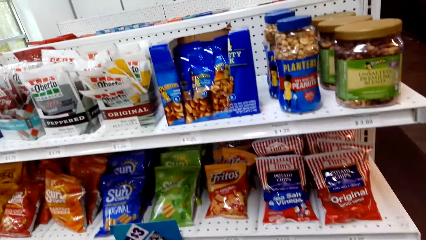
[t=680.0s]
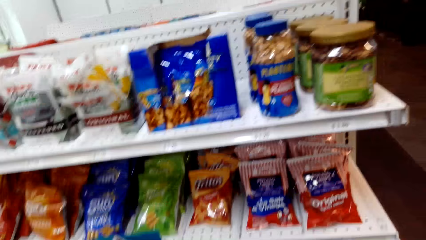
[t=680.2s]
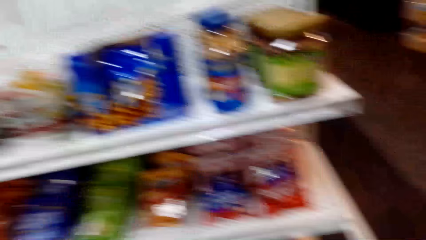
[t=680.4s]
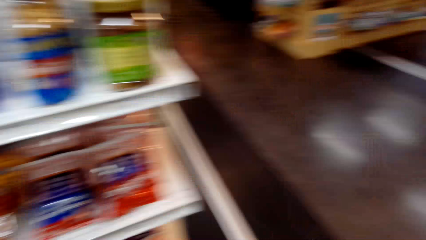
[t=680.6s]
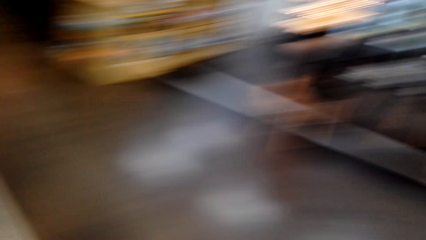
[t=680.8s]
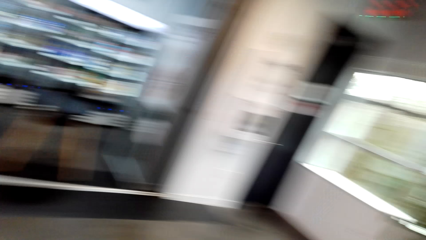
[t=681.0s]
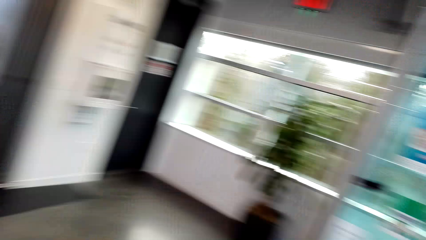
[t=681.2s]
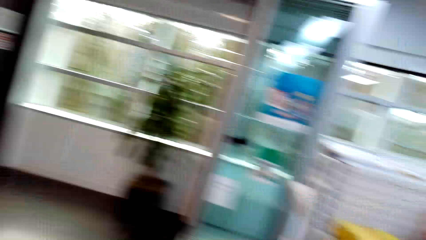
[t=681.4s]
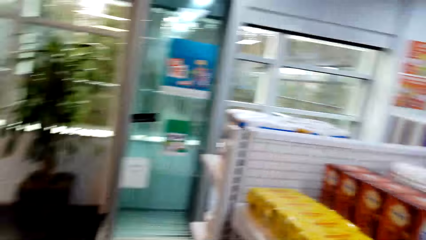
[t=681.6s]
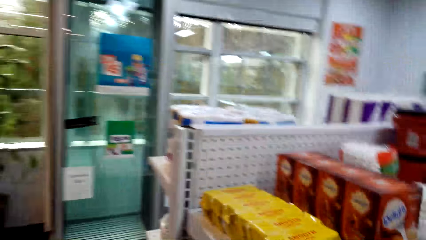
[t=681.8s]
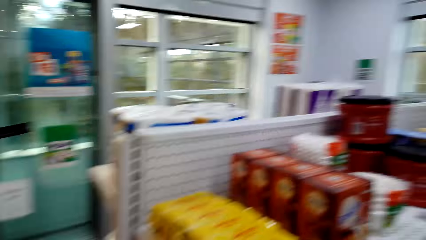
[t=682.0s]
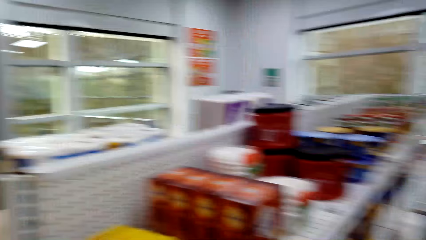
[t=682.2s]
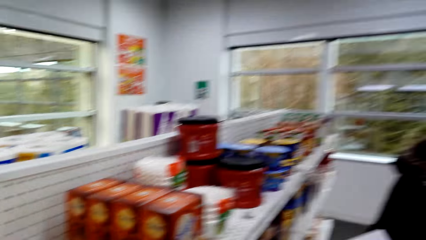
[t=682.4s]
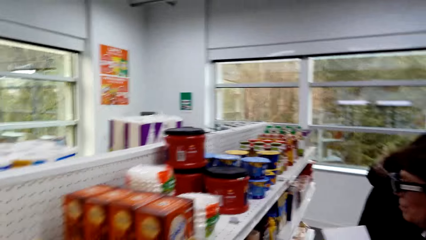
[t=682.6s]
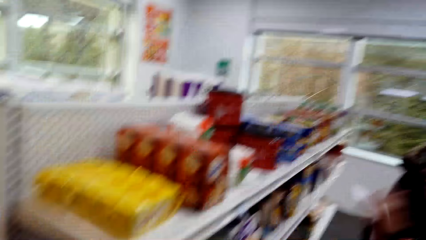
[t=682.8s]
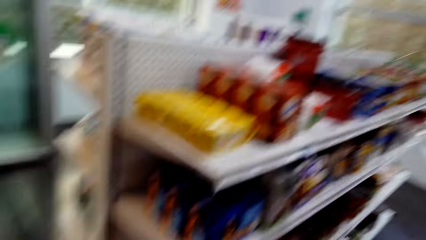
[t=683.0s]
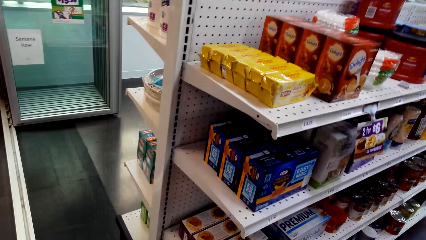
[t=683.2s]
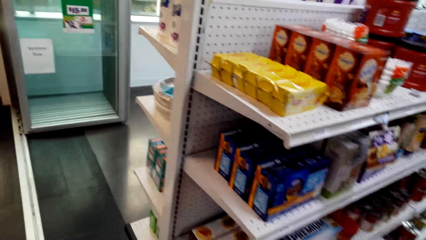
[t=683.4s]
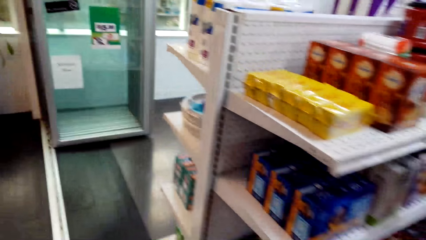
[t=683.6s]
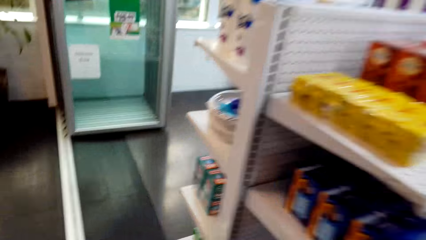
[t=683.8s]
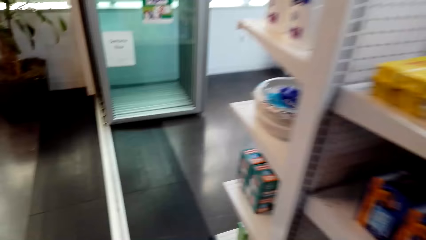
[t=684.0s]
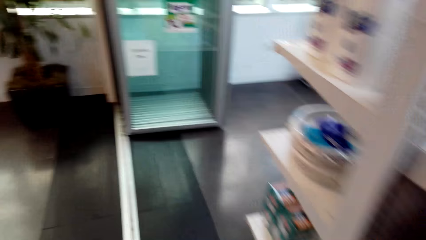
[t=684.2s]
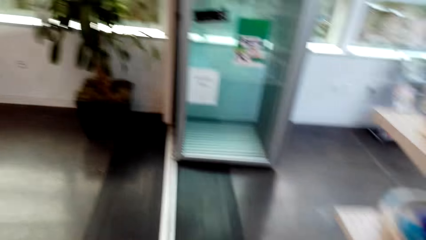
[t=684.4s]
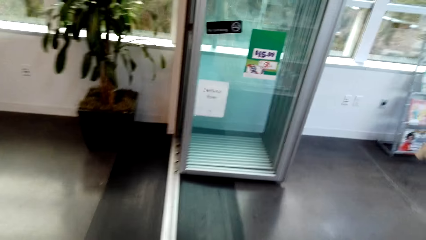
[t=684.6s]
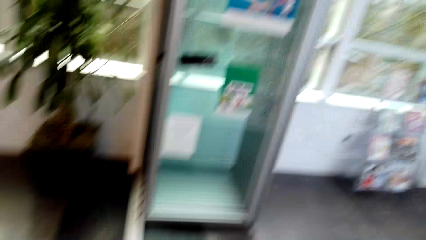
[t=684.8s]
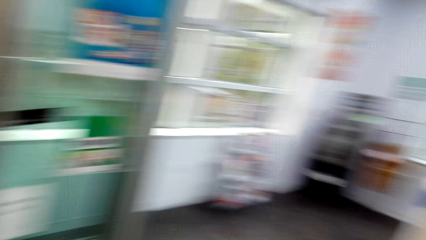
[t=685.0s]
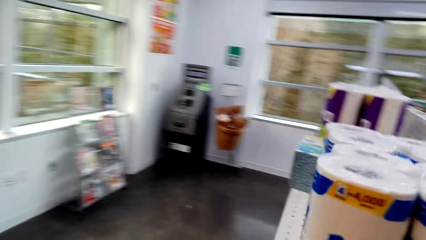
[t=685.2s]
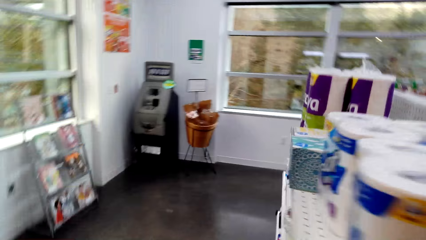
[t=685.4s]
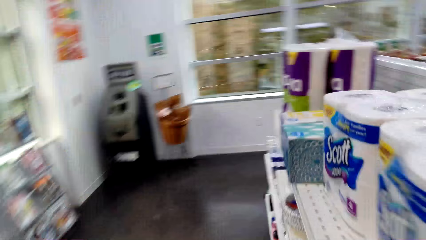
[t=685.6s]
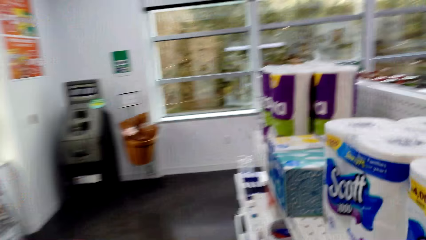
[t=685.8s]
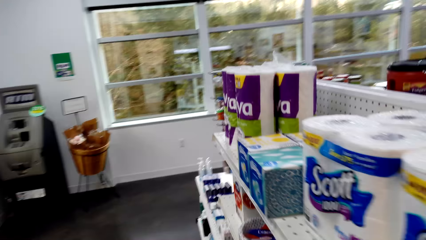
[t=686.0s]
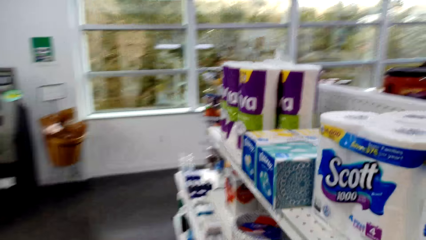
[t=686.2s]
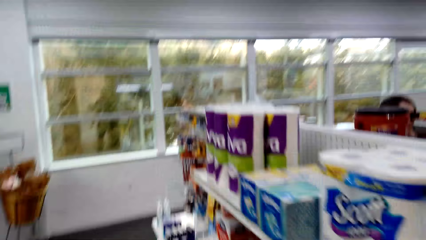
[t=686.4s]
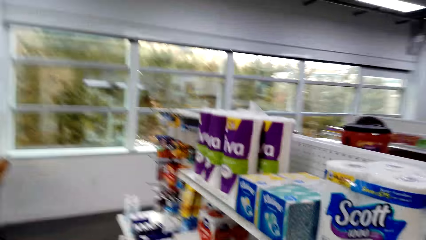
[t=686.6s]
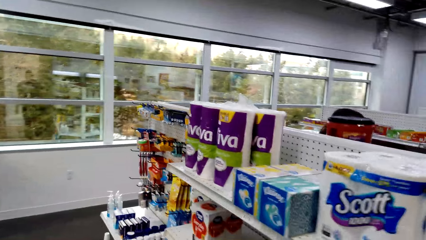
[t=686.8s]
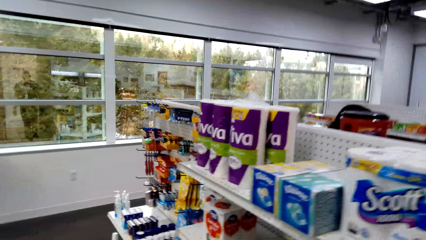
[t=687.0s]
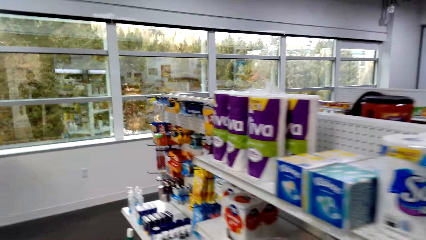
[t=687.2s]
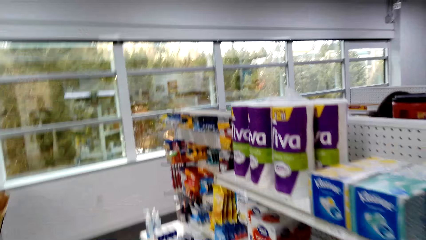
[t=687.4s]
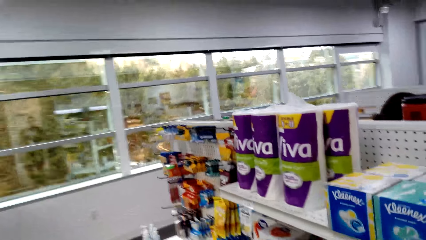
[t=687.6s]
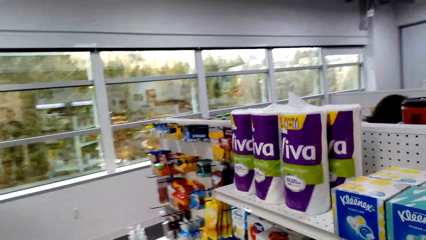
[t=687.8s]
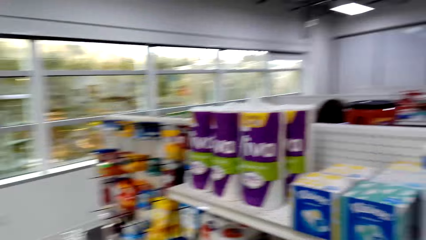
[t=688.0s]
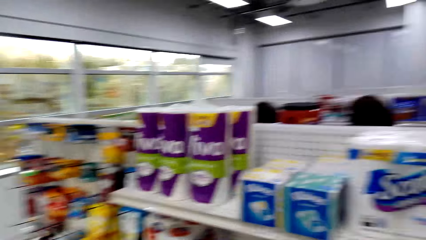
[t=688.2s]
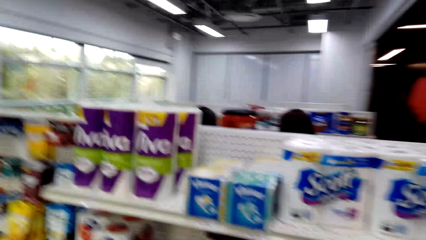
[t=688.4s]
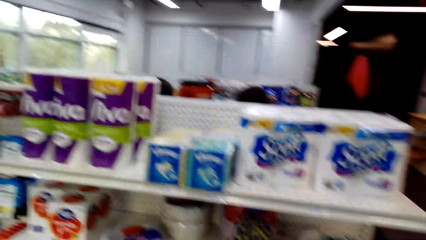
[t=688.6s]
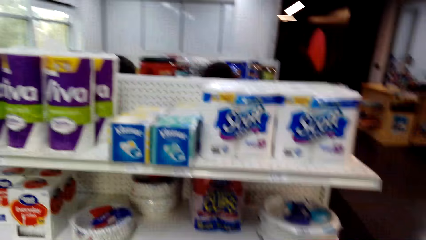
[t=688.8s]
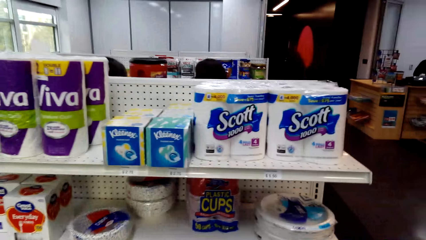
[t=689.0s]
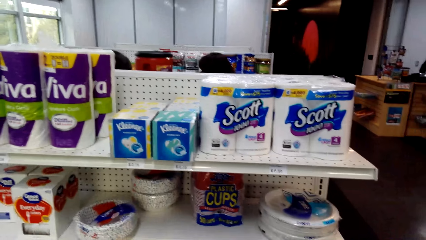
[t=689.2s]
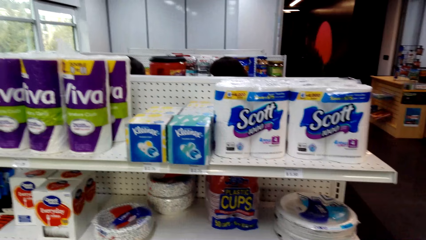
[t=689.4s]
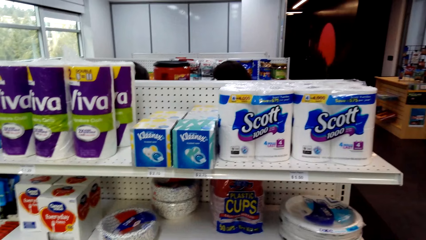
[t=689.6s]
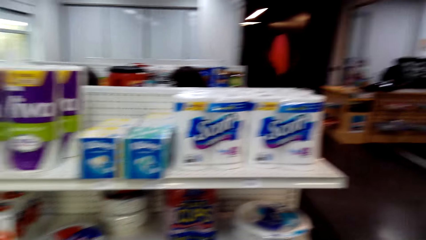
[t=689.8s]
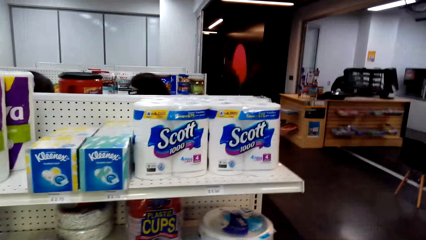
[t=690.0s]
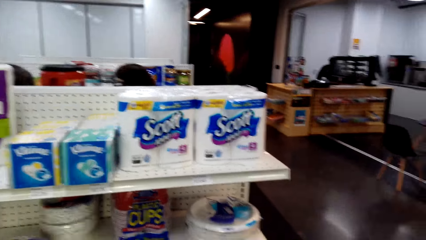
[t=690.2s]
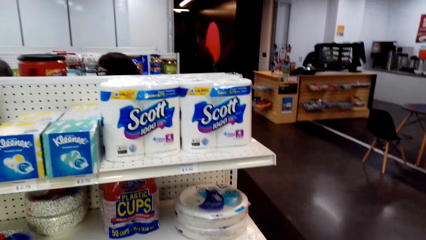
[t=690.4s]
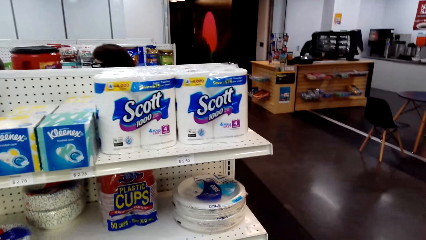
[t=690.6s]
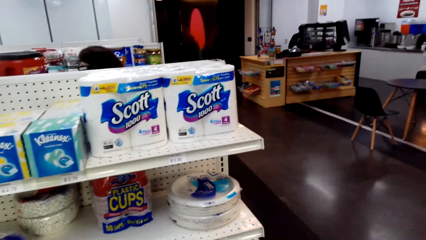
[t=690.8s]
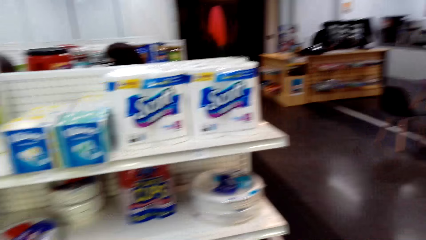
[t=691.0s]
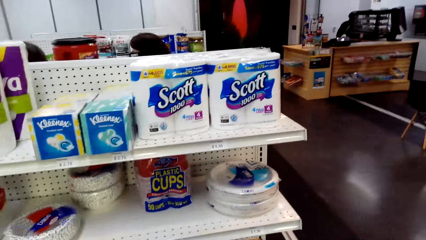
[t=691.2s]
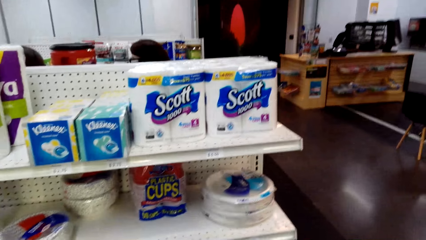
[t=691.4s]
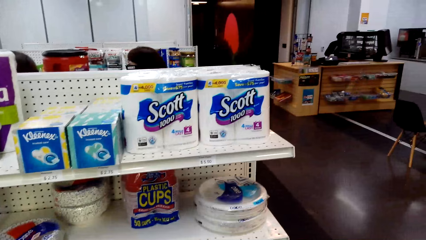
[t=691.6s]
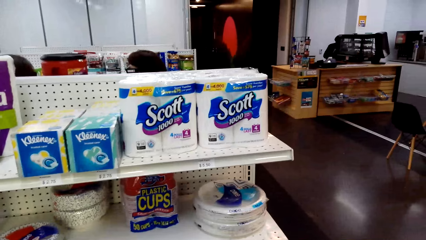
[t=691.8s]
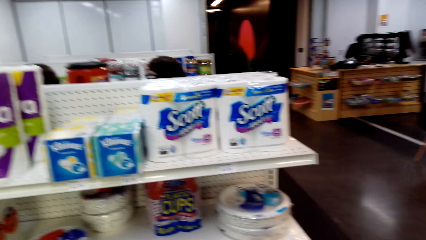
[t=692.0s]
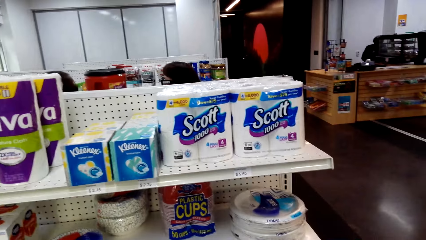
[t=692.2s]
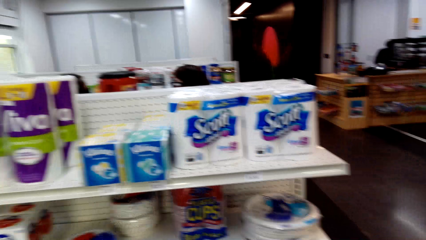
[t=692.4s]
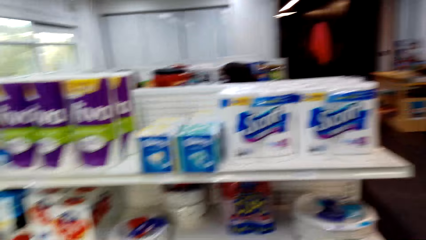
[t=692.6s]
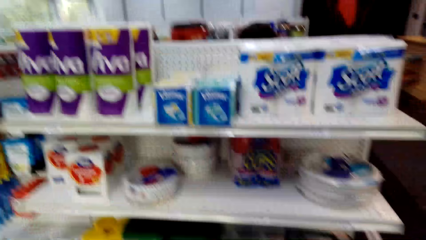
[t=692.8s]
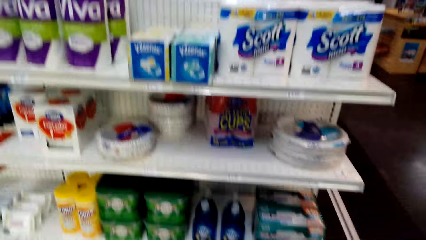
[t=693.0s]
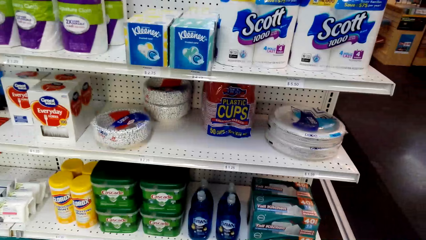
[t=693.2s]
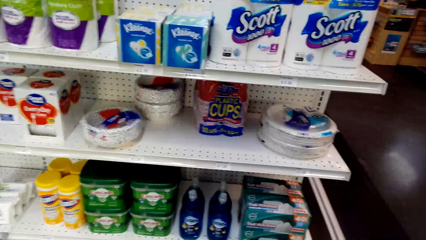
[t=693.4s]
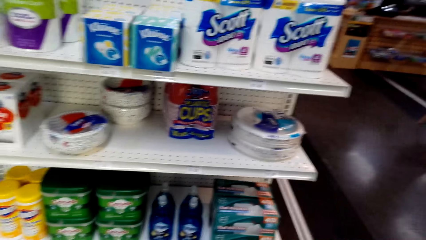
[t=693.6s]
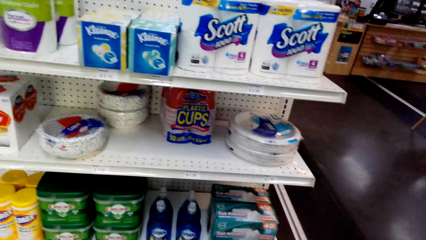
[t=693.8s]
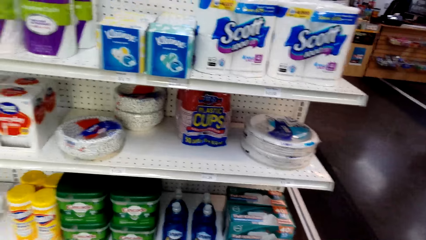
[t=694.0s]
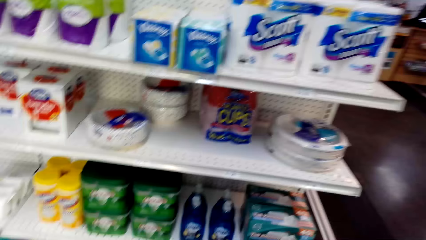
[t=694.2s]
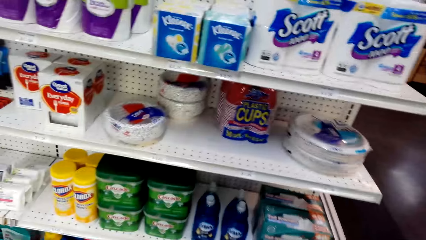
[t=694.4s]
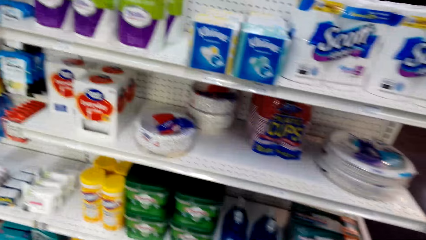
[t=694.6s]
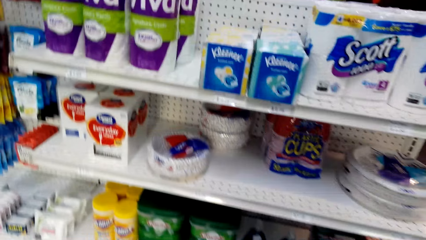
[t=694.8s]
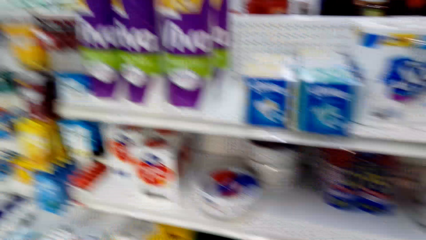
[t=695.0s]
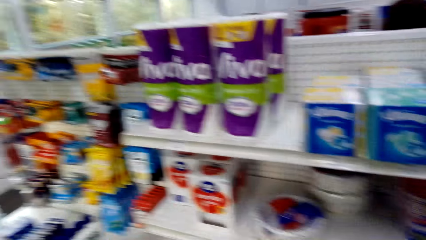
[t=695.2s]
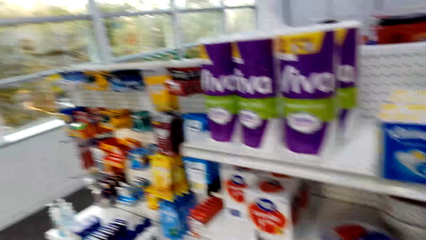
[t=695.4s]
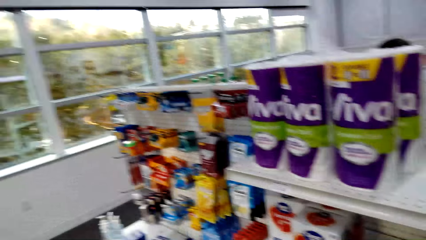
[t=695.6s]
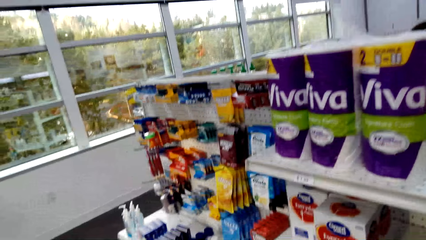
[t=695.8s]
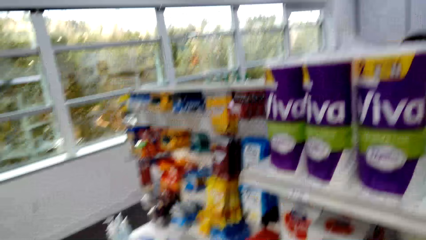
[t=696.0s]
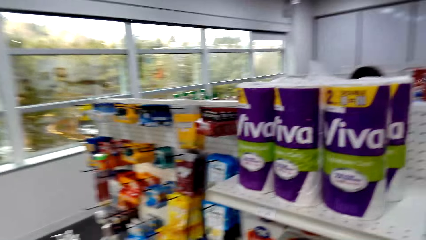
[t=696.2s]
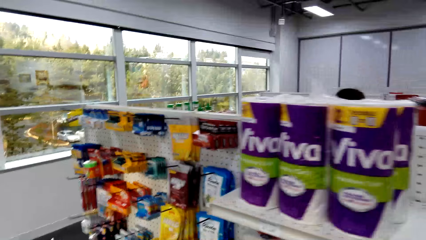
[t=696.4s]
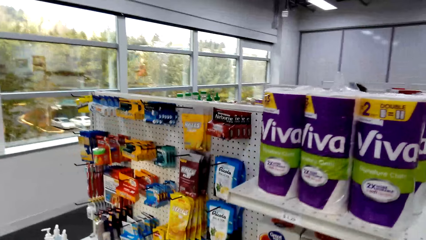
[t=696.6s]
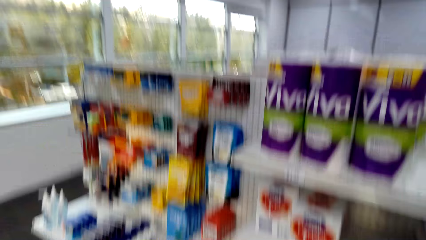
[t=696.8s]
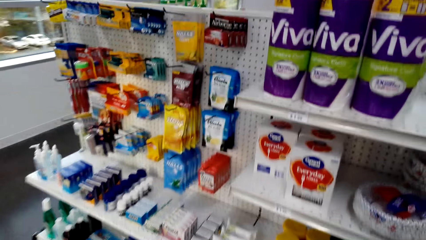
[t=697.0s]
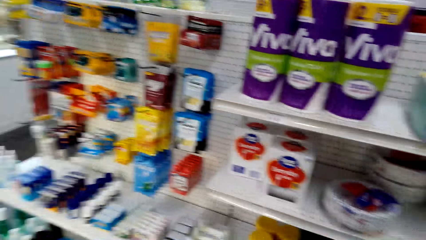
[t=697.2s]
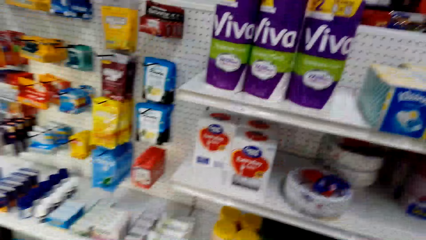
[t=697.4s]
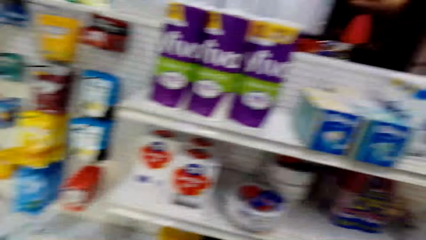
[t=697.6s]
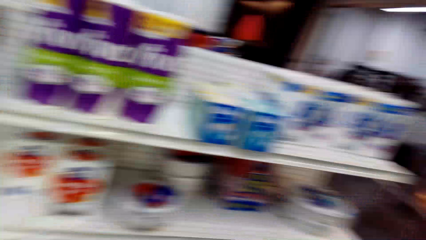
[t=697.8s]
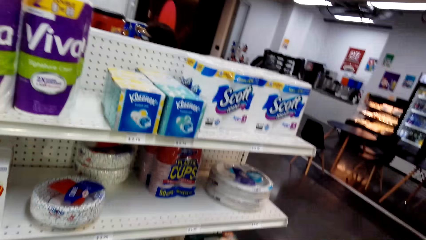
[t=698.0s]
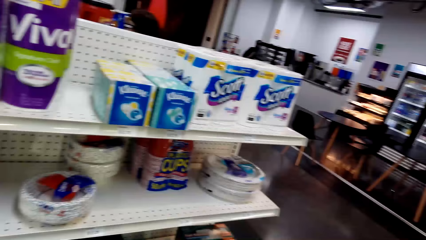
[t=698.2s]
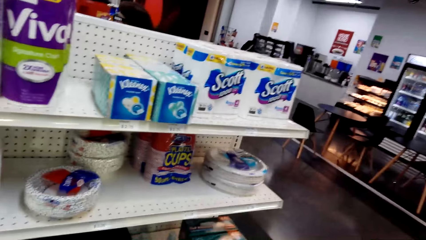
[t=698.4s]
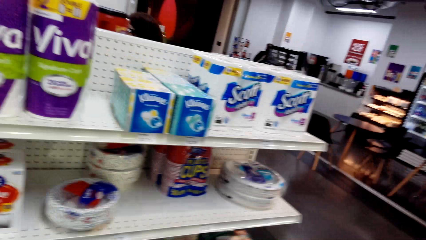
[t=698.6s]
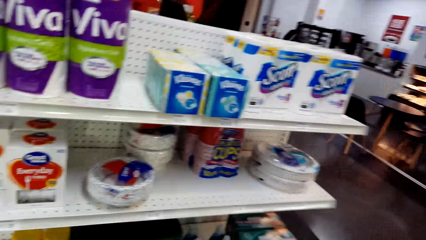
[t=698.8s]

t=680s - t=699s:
The camera wearer walks around. They talk, turn around, and walk in the supermarket. They turn around and look around. They talk.
